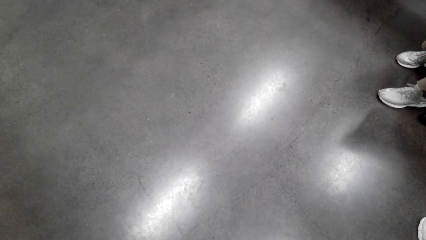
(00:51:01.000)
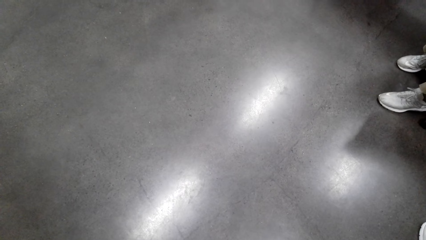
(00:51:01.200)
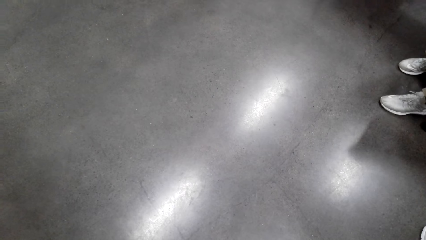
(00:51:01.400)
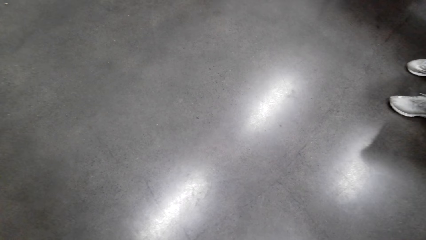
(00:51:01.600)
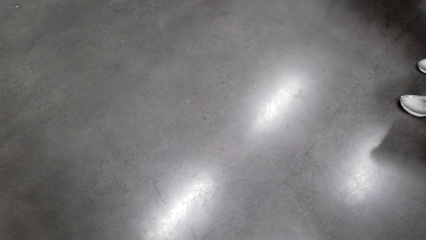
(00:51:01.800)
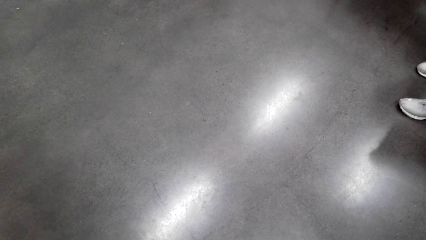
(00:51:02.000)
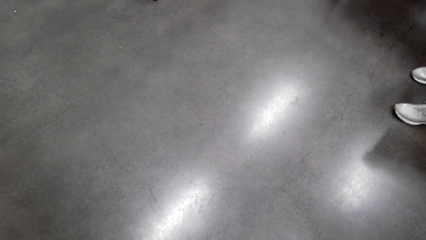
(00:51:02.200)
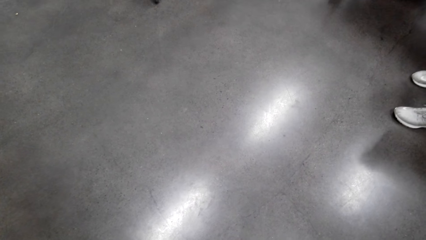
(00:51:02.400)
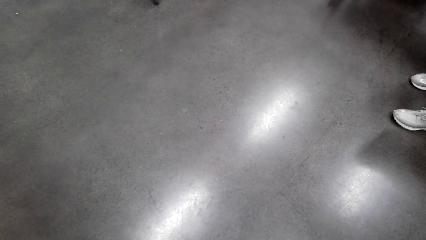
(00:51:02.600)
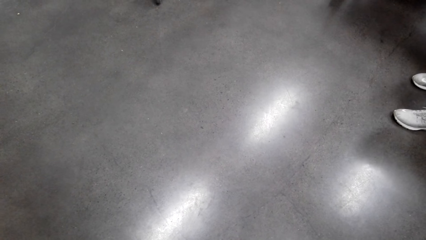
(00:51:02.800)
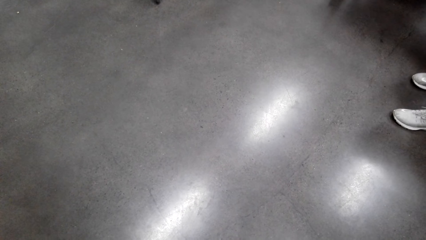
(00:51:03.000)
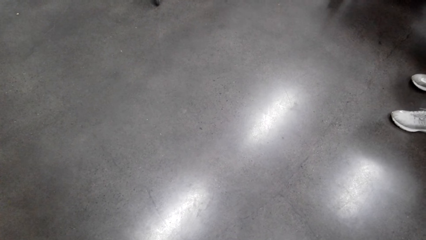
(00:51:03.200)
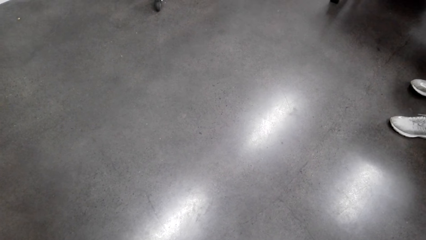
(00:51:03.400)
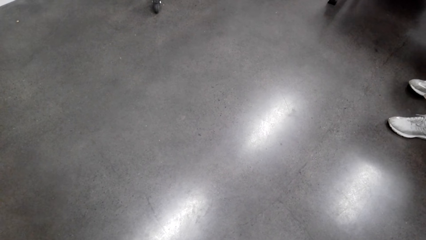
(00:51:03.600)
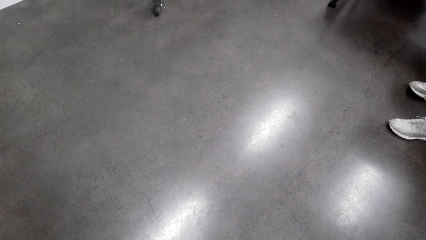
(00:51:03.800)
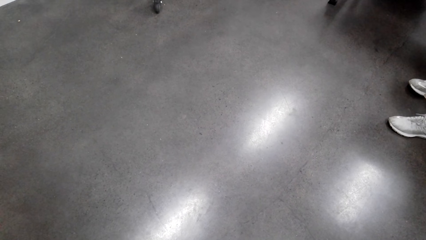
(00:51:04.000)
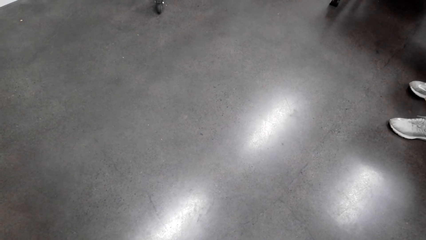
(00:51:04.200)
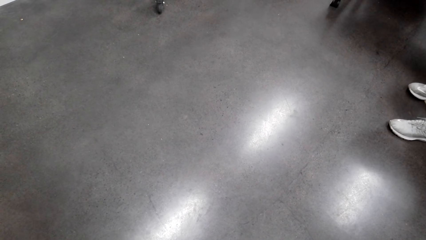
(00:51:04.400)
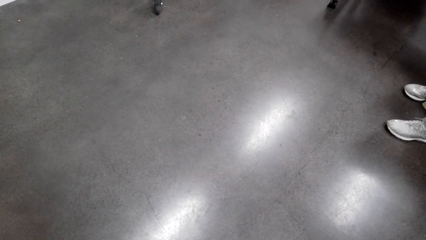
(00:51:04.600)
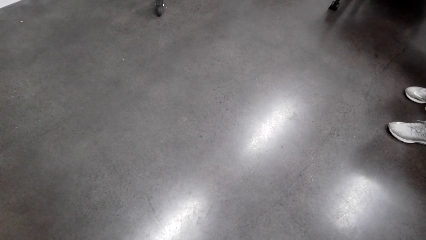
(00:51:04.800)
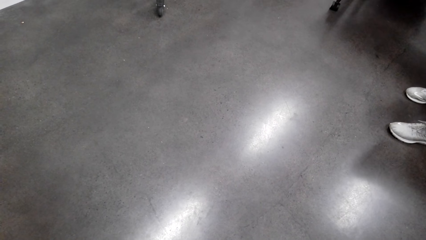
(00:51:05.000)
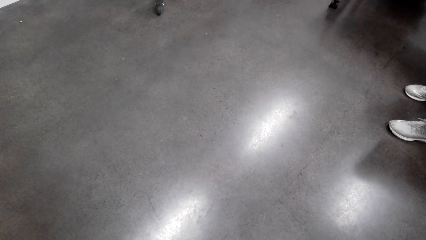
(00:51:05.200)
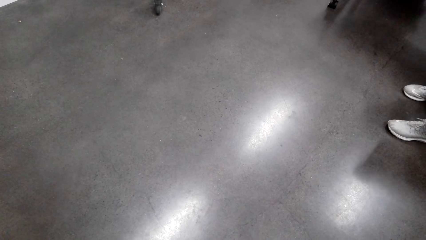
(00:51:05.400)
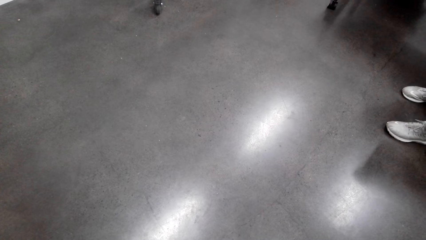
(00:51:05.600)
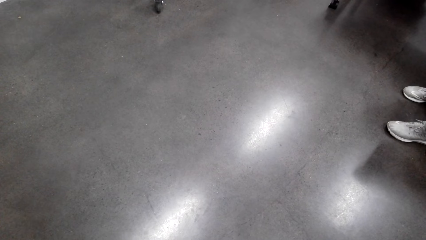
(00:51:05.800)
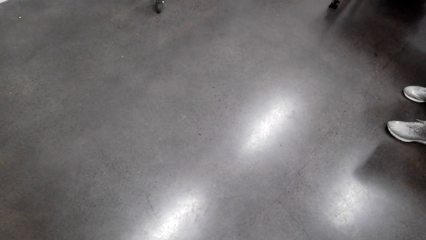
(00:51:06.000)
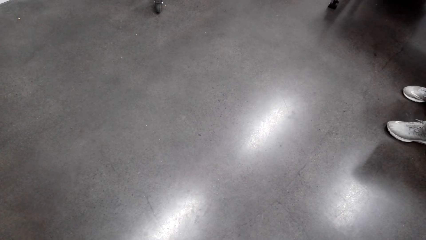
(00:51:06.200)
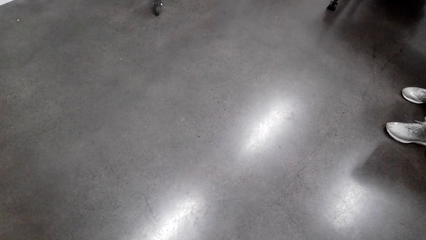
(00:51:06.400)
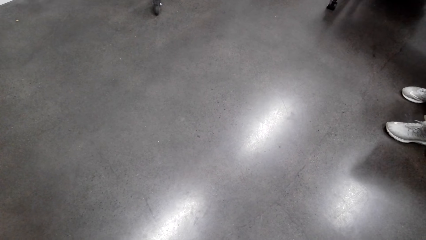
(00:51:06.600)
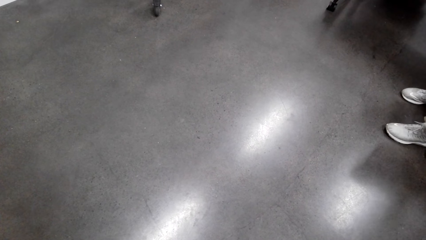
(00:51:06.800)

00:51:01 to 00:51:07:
A man converses.
